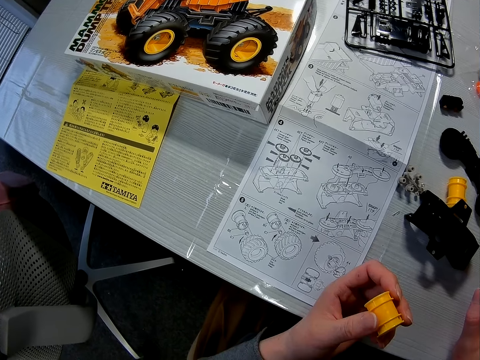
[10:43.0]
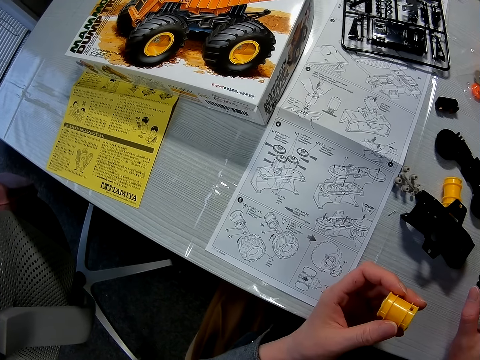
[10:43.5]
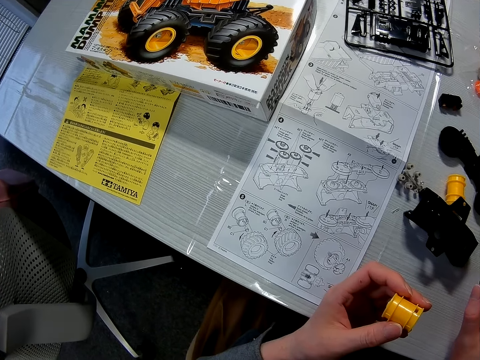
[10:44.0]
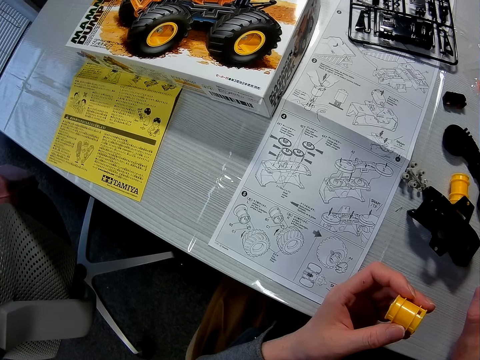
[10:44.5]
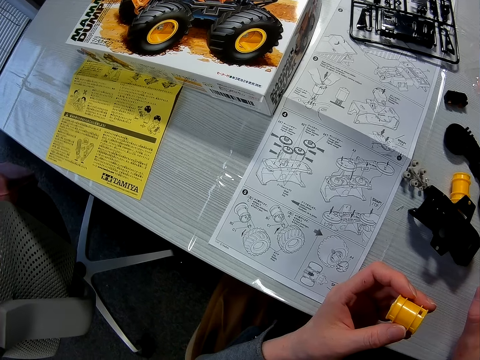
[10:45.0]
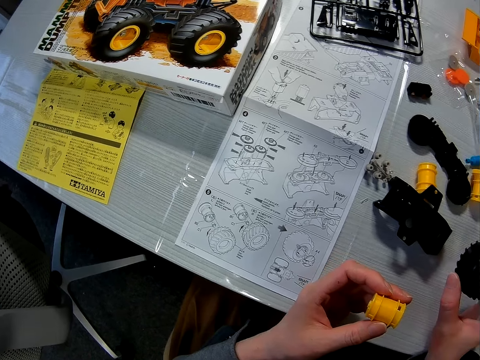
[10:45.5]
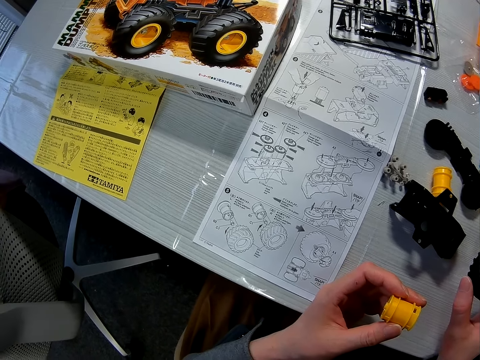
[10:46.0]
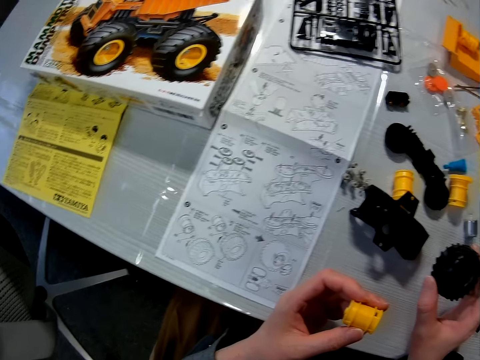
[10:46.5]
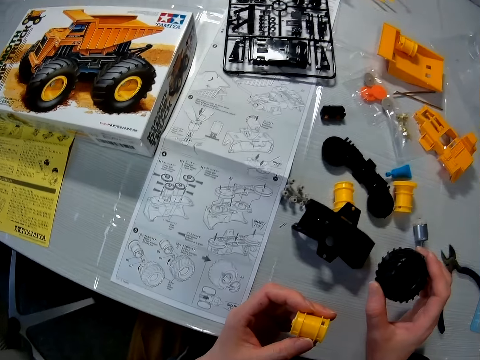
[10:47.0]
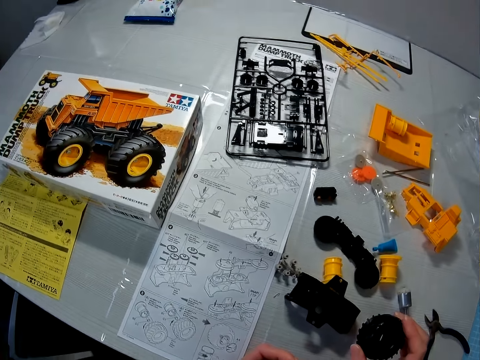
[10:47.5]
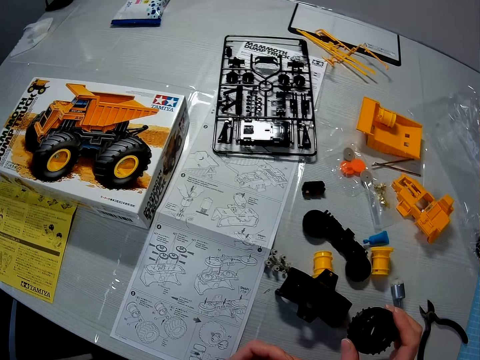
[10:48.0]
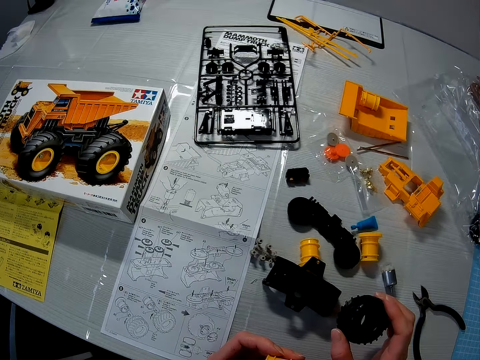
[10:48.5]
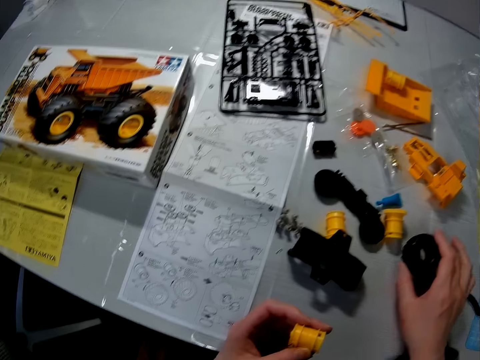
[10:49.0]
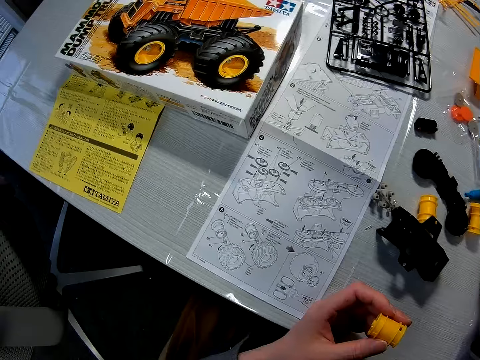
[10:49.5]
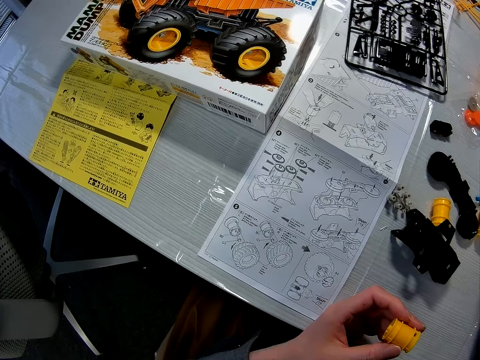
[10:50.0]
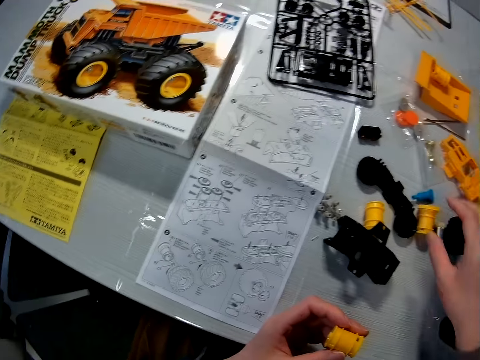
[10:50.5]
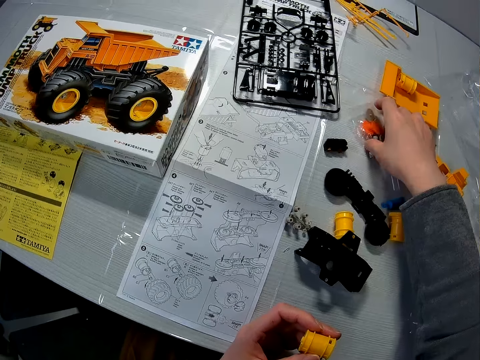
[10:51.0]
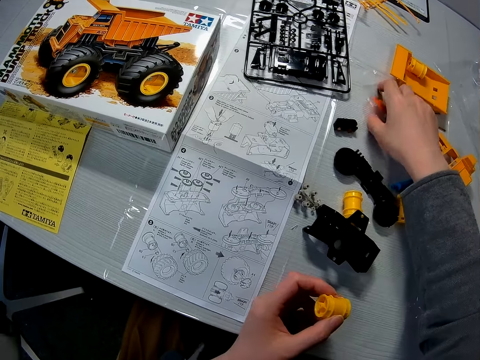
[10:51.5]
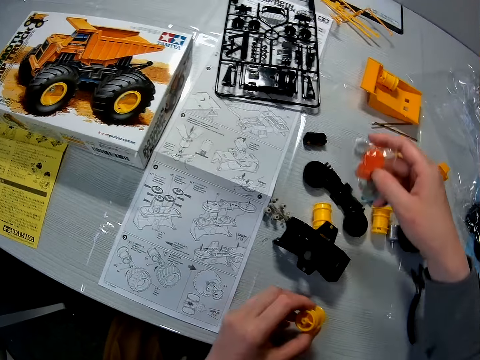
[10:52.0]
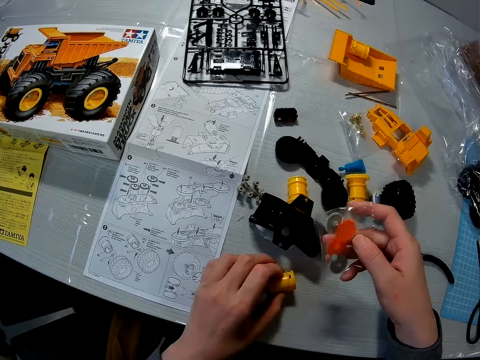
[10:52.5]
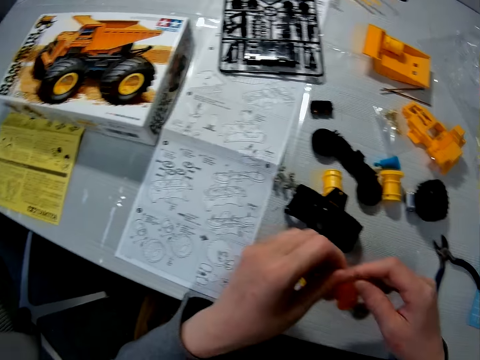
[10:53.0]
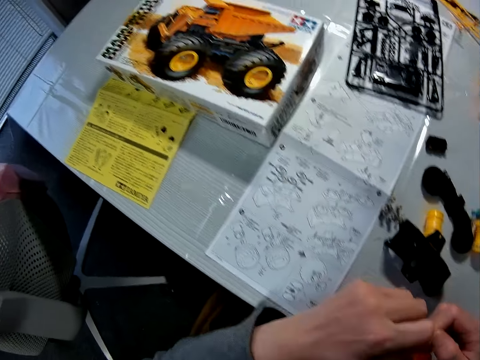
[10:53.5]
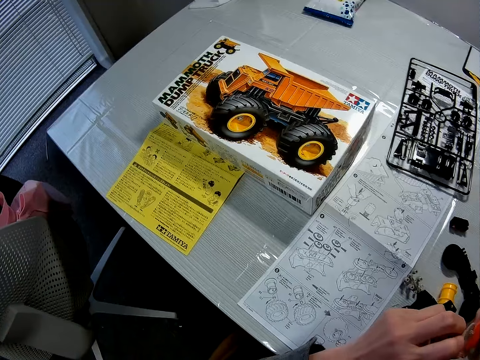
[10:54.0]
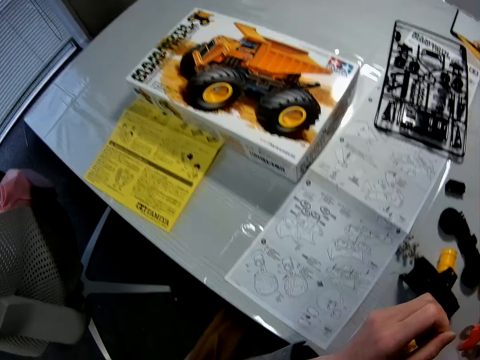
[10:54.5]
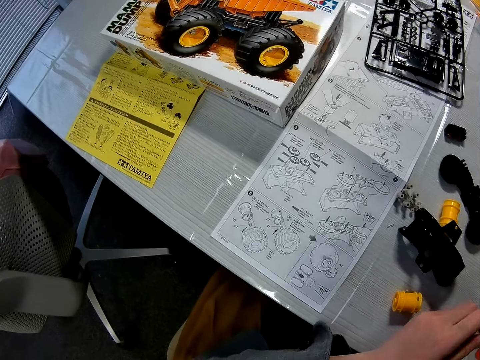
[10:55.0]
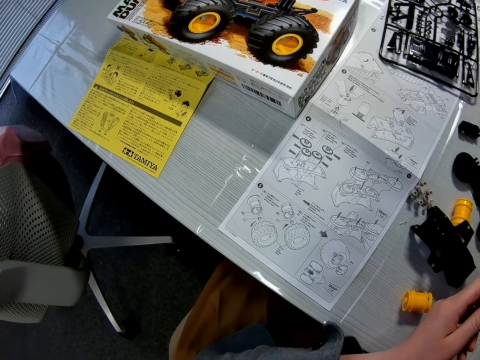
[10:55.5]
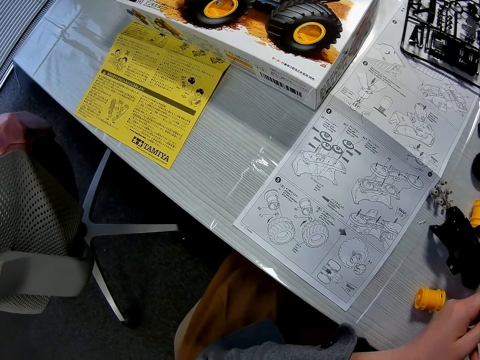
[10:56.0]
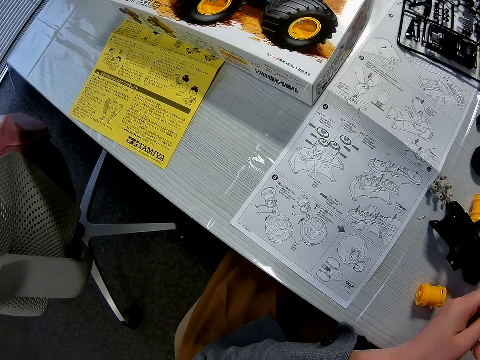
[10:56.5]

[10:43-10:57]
The camera wearer drops the tyre of the toy truck on the table. He picks up the pack of gears on the table with his right hand. He opens the nylon of the set of gears with his hands. He removes the wheel cap from the packet.

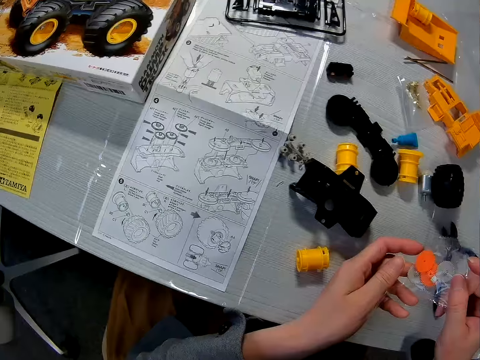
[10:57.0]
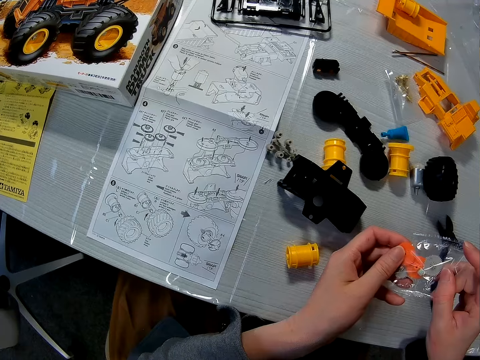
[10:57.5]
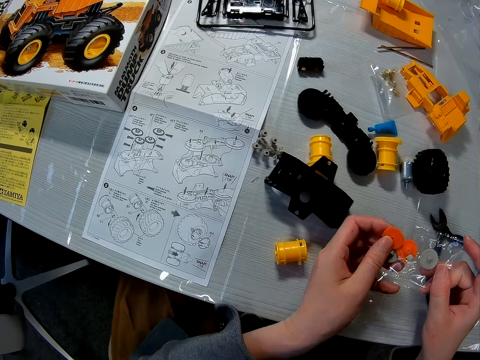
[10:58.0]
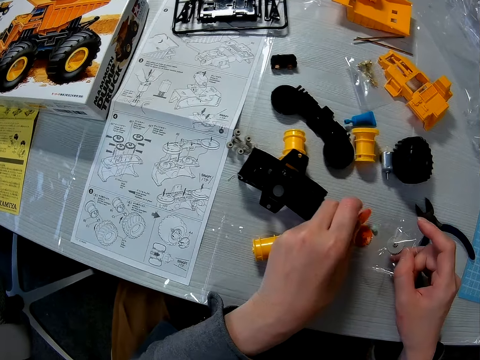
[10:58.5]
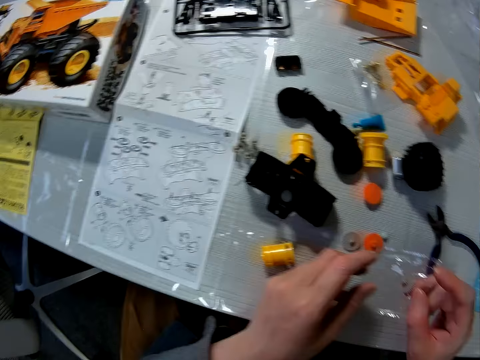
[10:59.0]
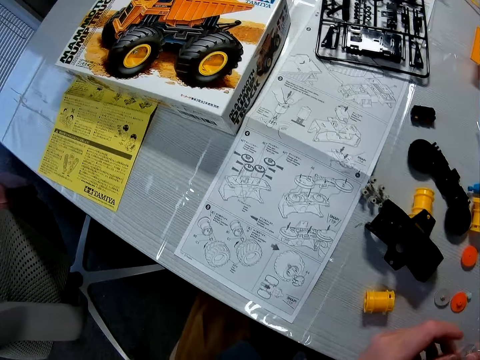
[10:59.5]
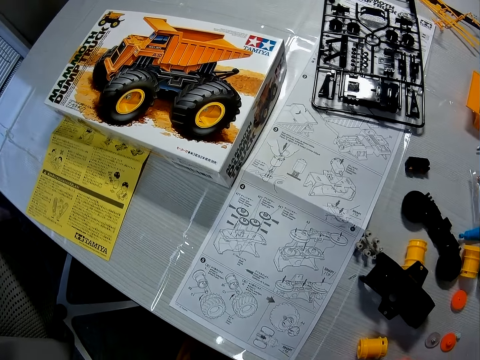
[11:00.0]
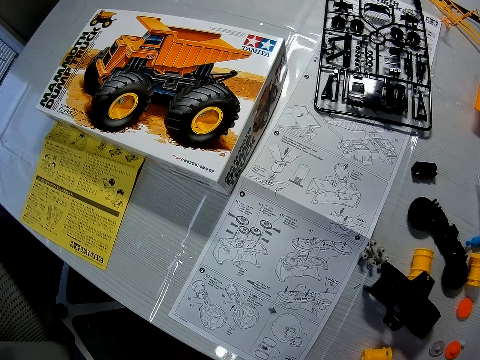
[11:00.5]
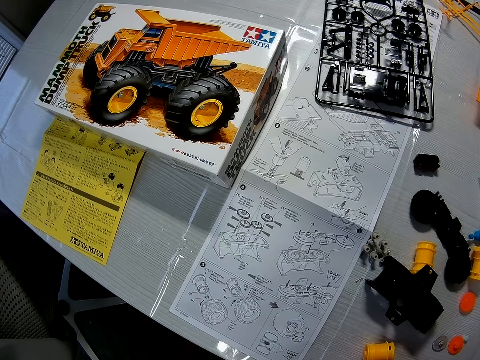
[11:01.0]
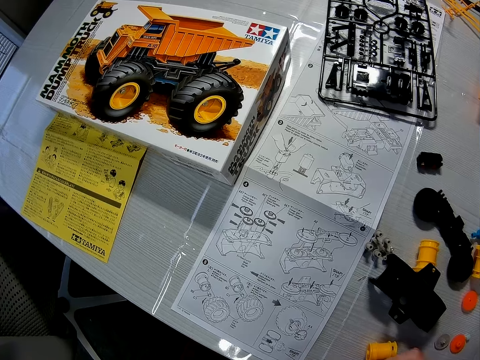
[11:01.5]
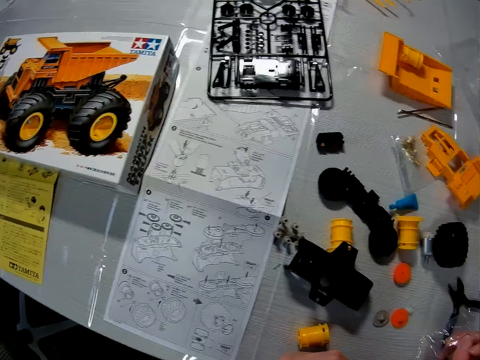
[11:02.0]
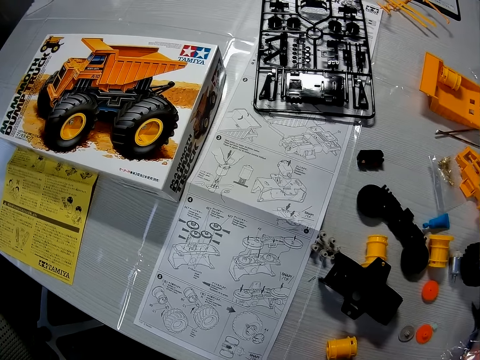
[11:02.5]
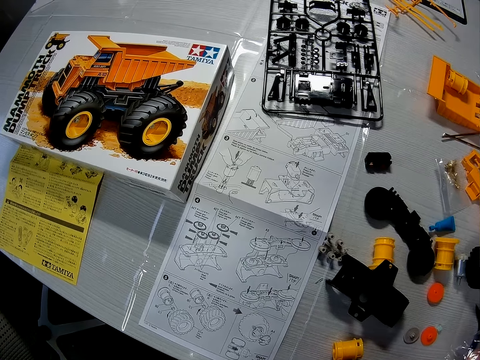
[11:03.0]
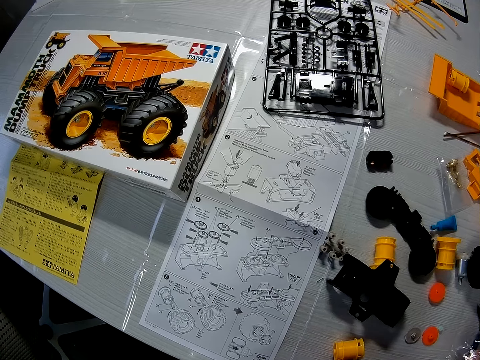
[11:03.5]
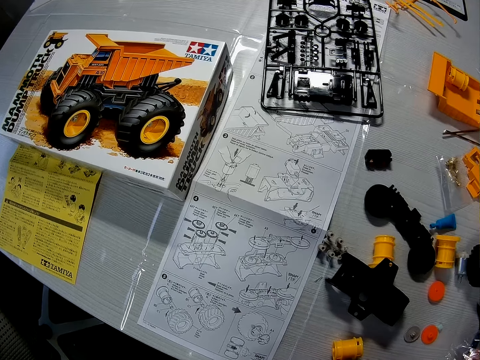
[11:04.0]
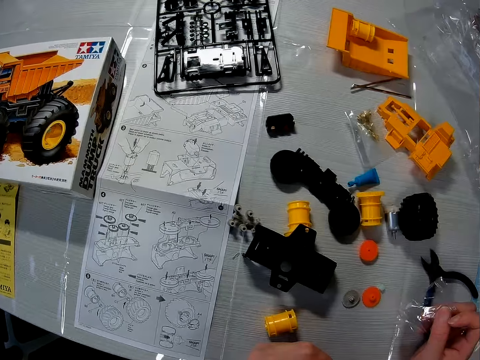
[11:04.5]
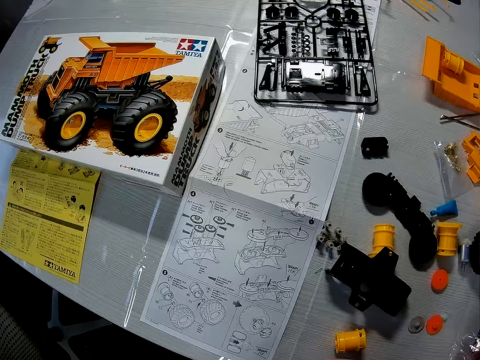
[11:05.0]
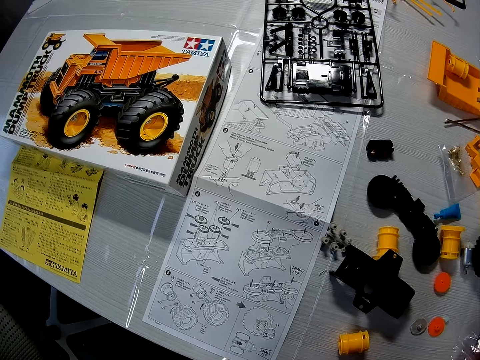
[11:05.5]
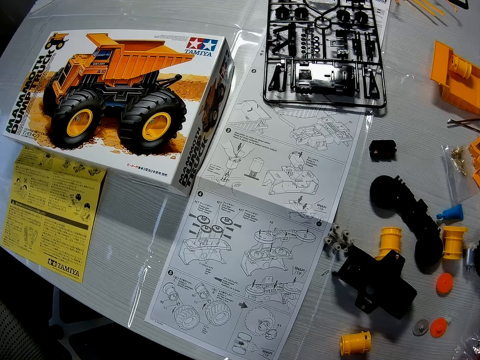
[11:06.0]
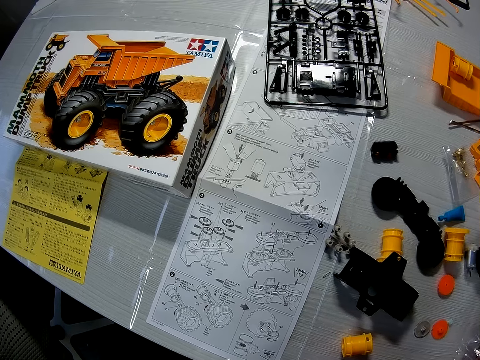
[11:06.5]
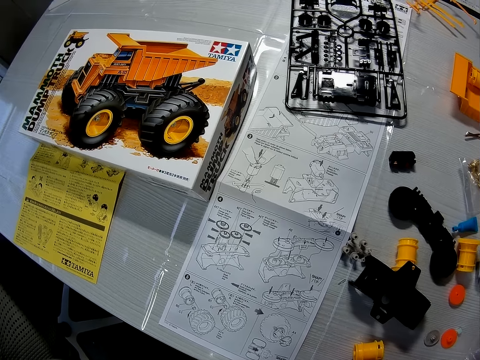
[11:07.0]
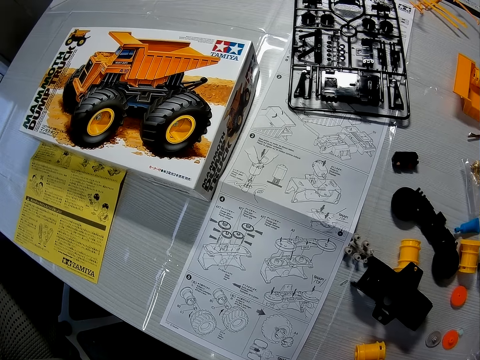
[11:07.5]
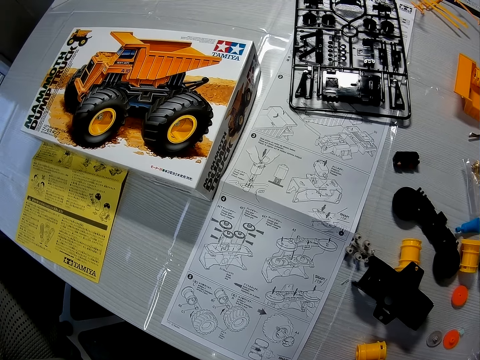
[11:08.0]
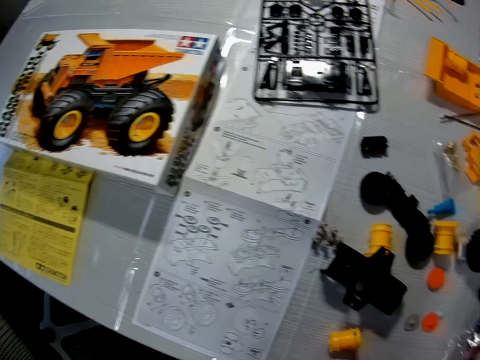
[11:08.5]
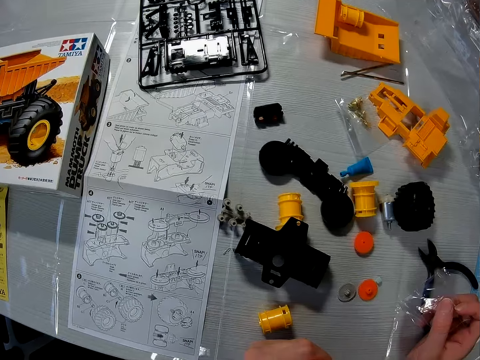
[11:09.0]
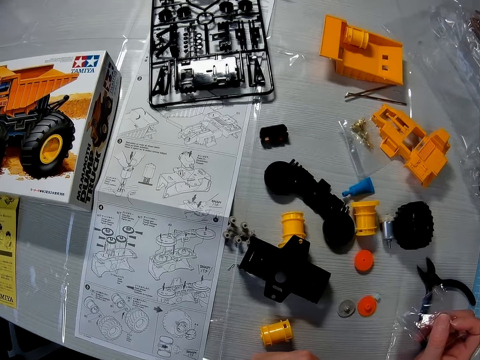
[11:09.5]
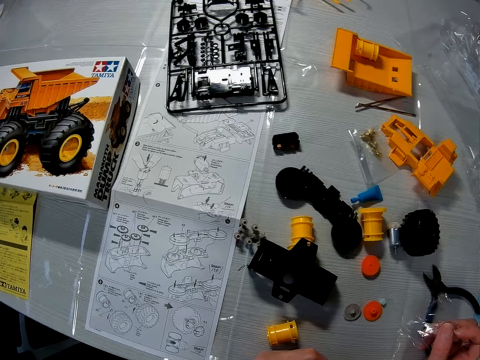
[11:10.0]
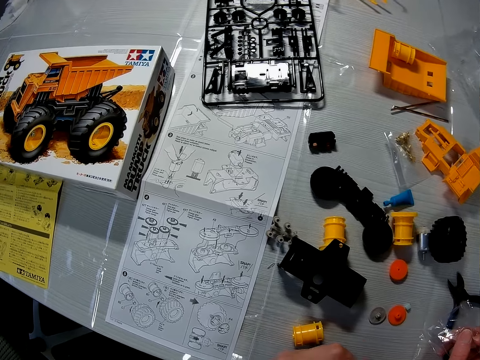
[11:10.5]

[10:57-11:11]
The camera wearer pours the gears on the table.
